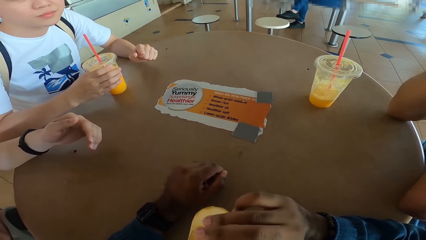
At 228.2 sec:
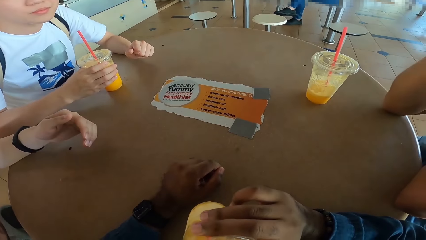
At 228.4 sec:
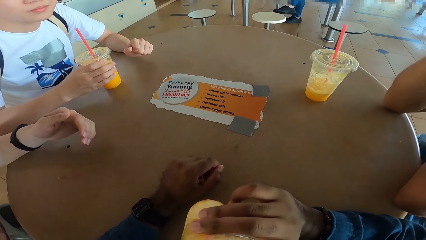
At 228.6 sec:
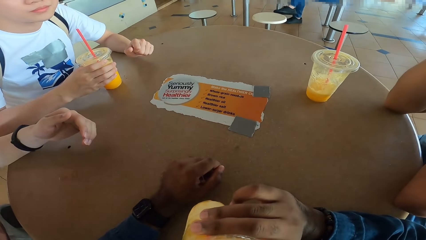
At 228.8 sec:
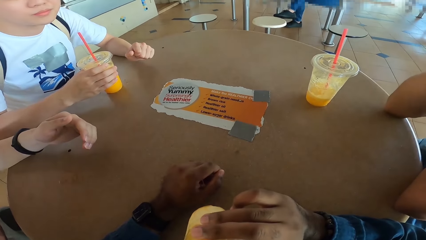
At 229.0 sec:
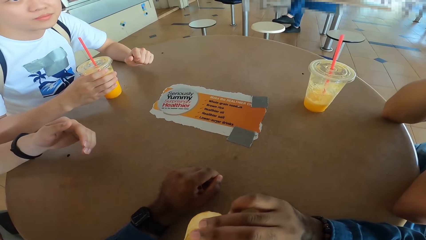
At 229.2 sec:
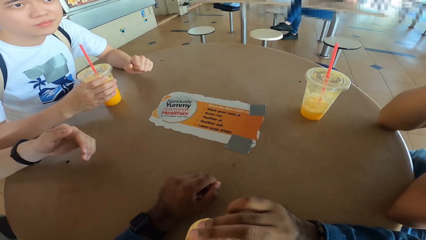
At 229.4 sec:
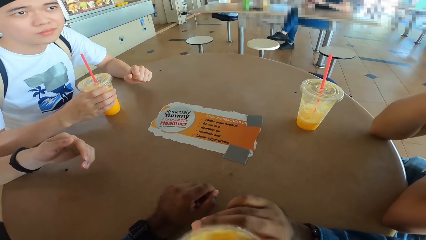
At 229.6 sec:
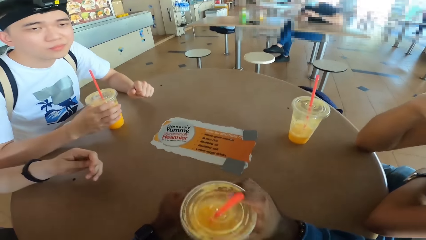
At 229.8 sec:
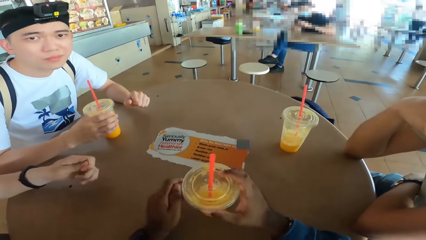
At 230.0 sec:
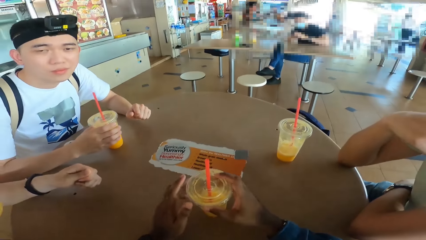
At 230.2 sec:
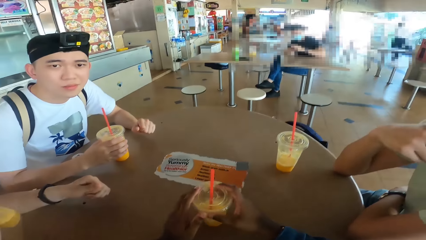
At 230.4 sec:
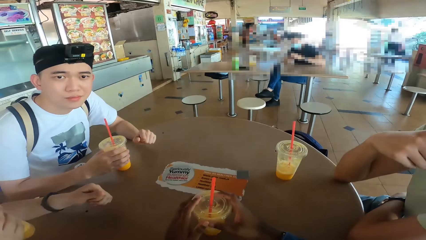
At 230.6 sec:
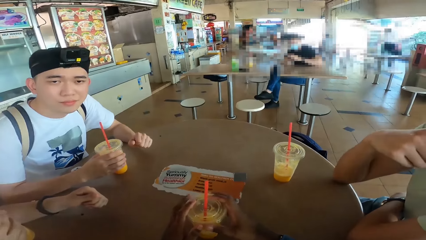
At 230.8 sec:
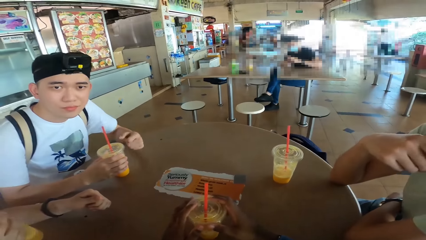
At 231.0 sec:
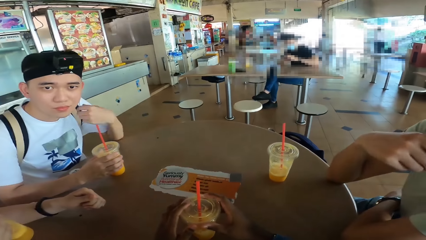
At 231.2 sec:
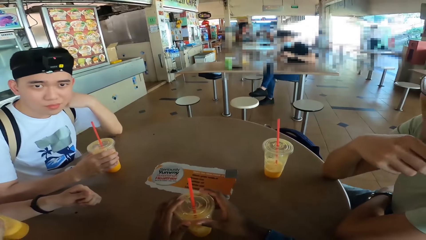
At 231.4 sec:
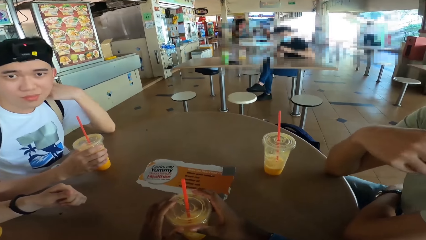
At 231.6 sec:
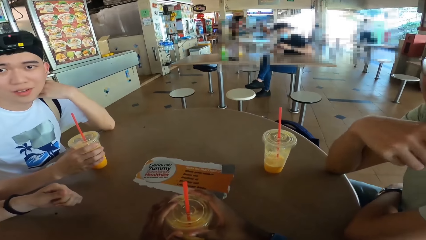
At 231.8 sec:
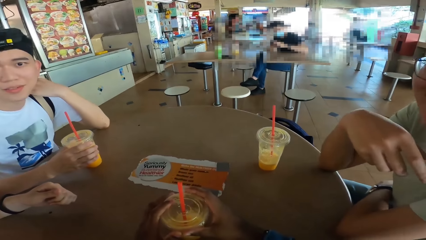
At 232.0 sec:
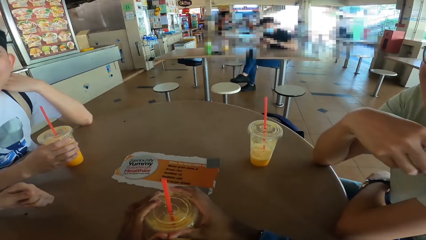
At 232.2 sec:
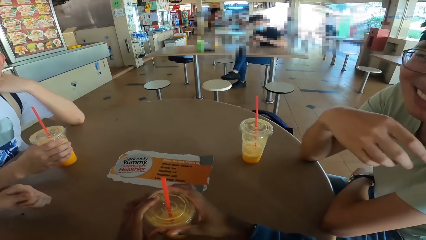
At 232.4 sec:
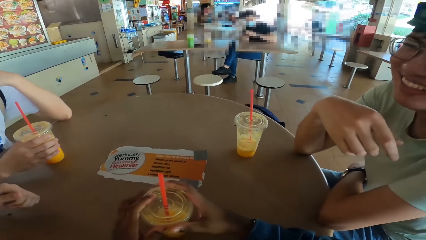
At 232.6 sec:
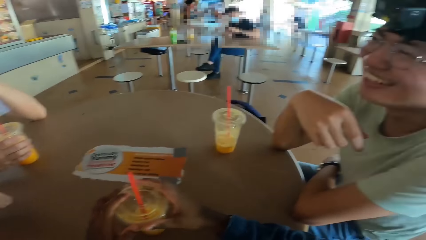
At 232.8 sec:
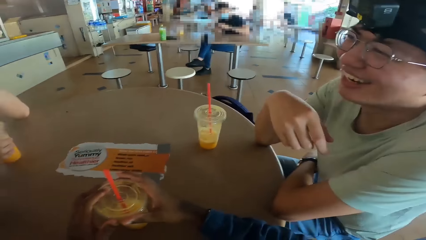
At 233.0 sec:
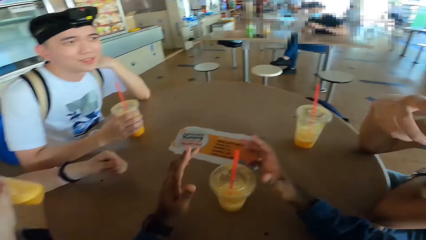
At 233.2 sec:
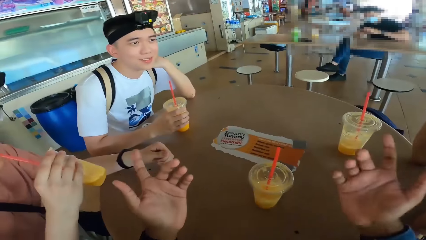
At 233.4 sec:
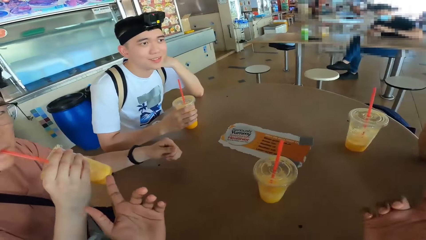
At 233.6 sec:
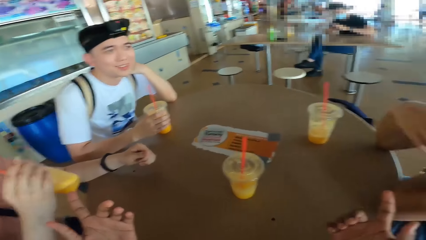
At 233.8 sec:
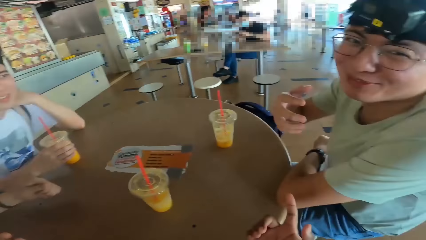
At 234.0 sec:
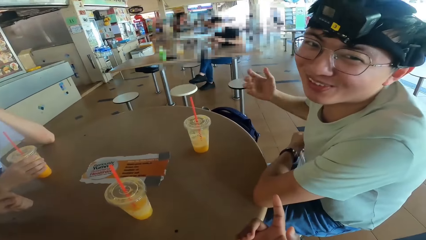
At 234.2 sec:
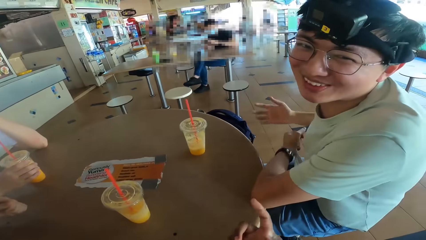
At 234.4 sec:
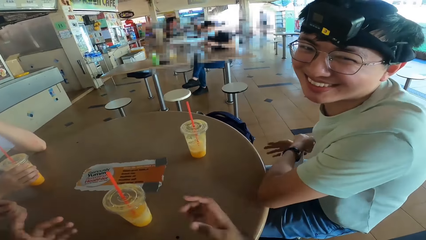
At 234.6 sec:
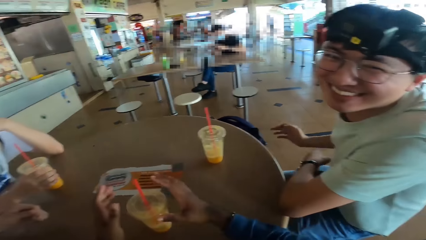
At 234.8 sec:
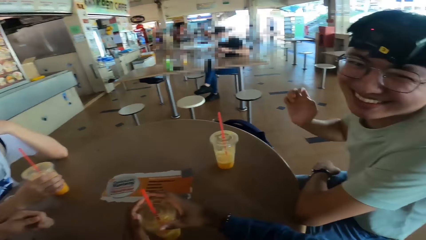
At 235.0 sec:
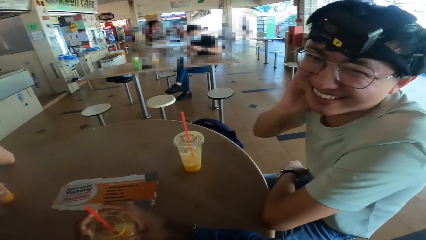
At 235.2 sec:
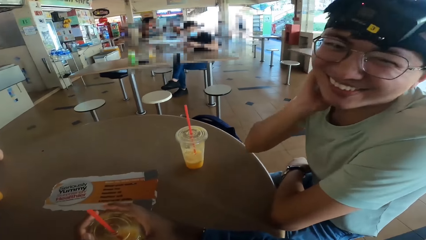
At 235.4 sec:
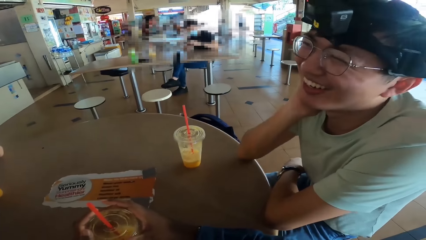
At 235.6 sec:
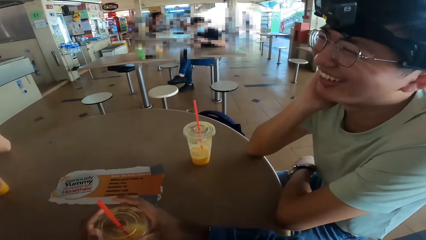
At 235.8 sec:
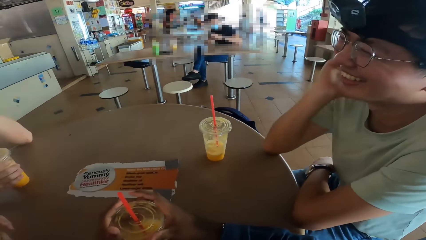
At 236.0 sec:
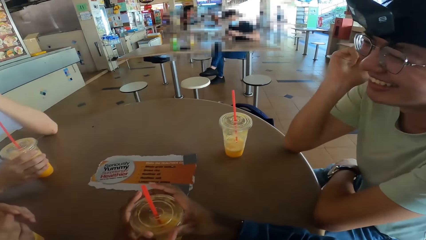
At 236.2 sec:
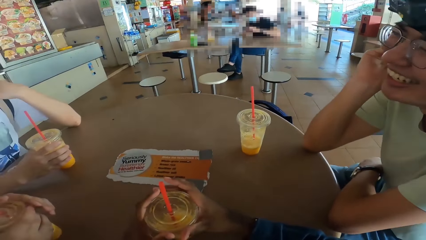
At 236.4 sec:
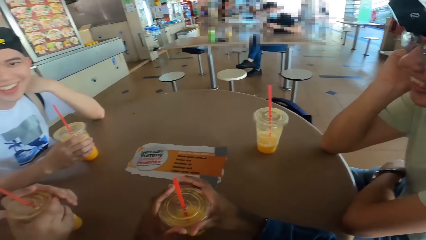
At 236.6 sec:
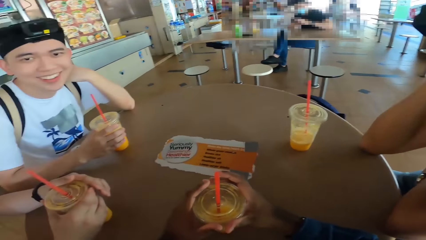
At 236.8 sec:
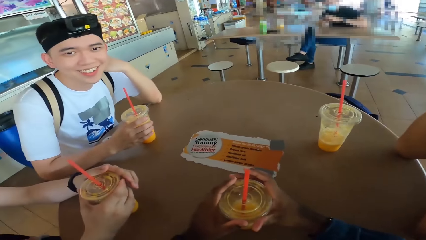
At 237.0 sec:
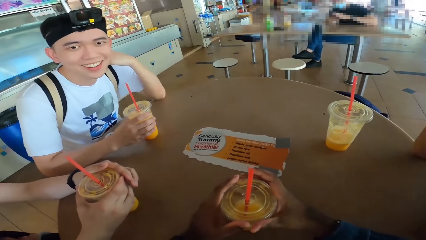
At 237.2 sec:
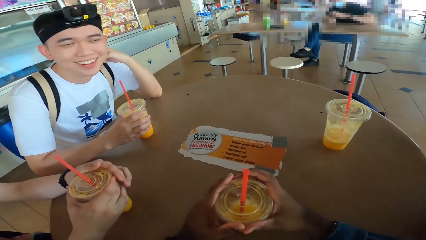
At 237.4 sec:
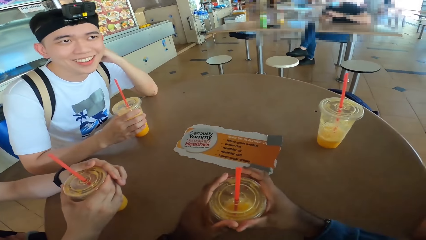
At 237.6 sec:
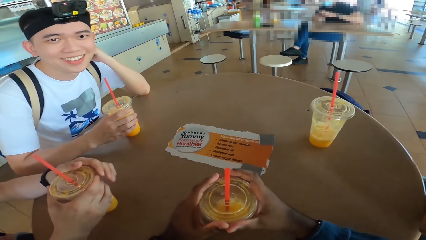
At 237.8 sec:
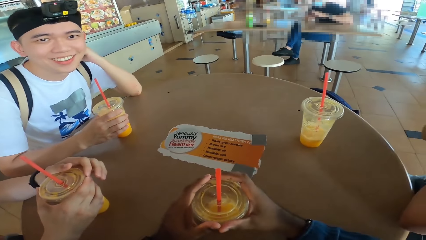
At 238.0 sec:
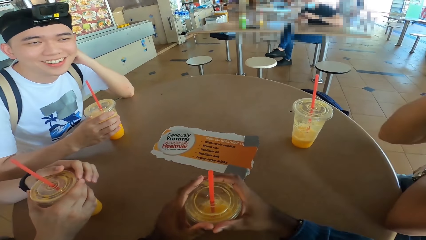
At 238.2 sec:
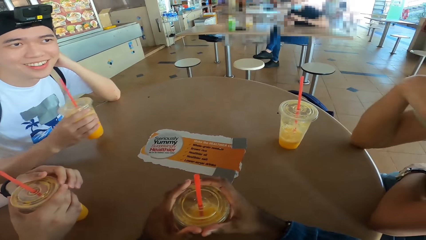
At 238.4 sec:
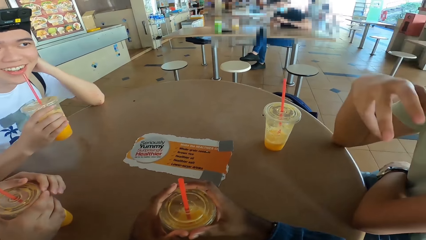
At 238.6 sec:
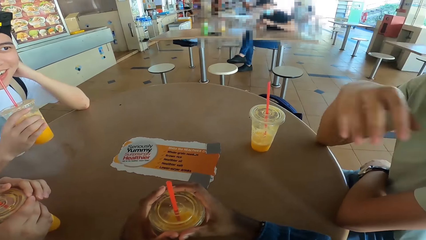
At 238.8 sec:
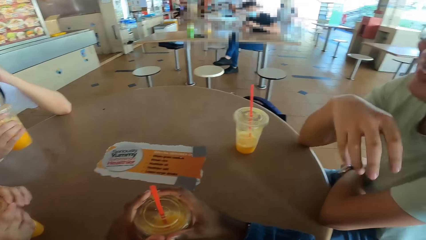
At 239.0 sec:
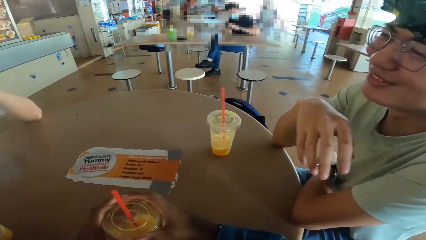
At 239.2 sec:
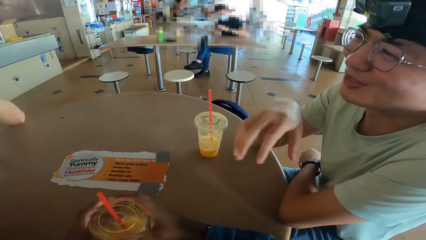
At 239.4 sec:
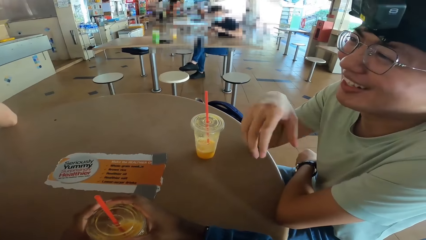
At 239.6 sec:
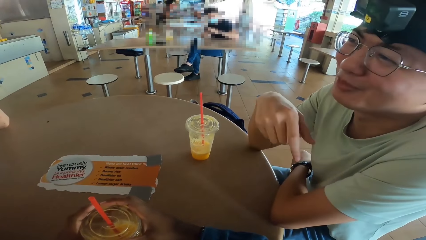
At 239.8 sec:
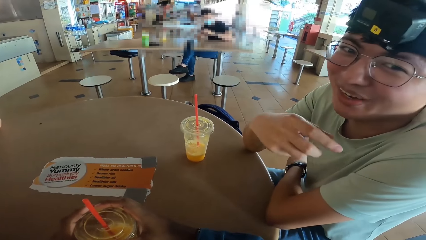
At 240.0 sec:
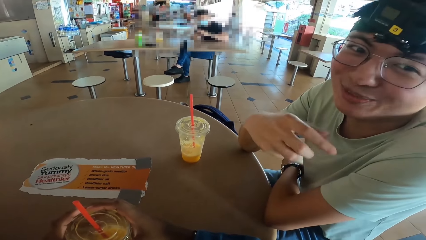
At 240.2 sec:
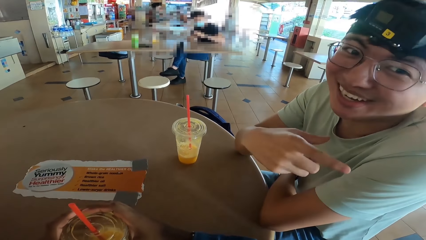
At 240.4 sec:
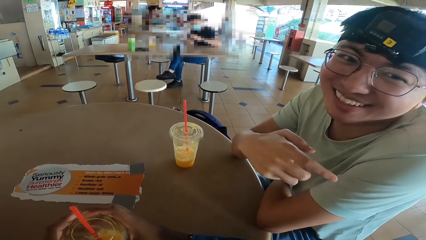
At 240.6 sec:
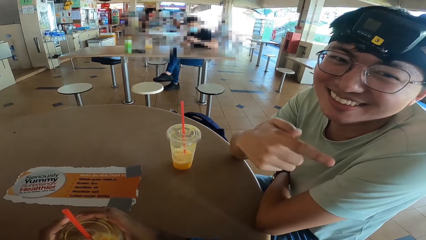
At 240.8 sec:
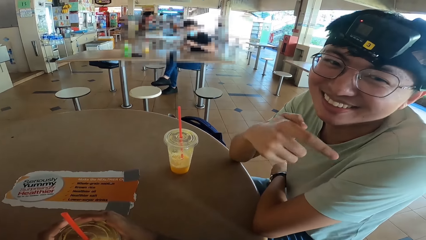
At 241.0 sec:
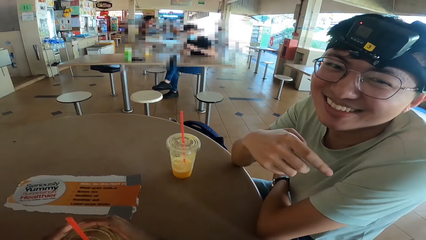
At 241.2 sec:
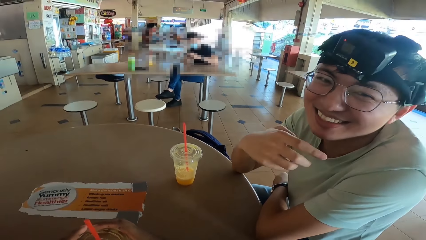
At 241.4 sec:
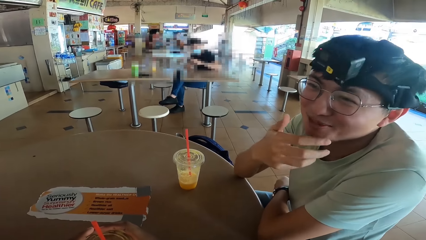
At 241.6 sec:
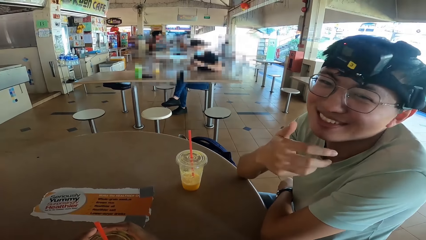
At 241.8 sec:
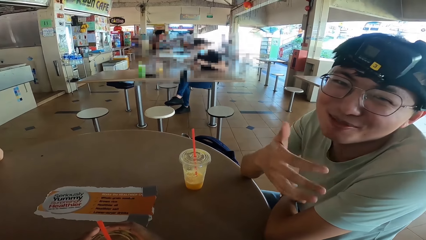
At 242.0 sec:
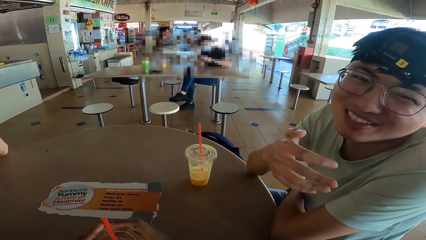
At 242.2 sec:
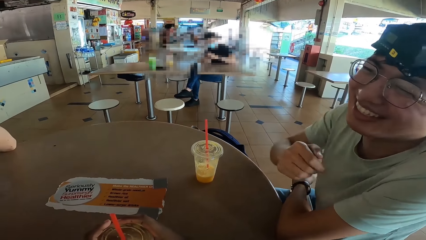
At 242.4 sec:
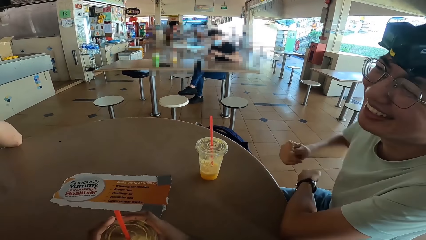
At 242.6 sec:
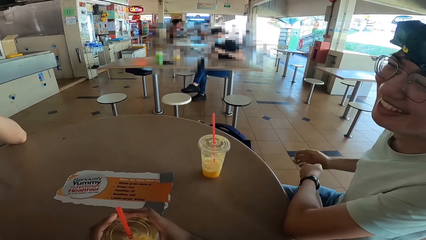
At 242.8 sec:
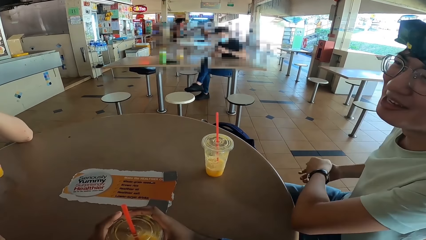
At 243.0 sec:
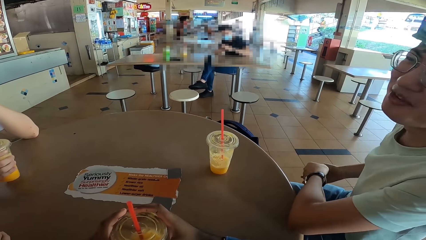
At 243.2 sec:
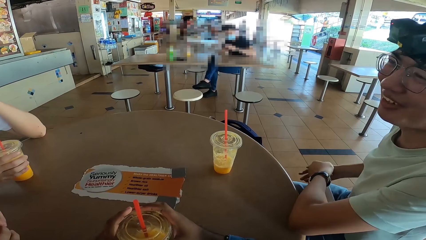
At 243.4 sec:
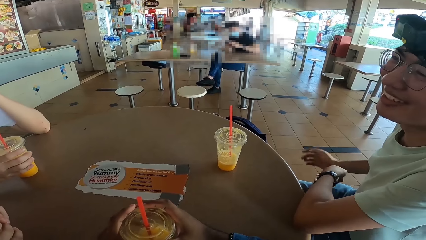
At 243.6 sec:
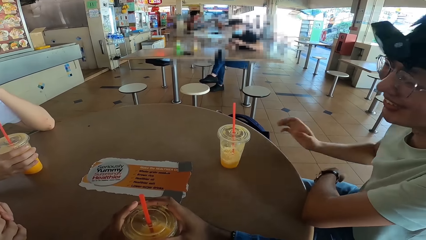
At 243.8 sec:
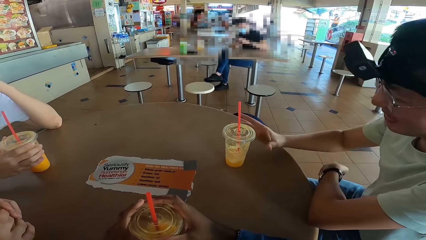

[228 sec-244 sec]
A man places a juice can on the table. Another man sips juice. The camera wearer sips juice and places the juice can on the table. They converse with the first man. A third man sips juice. The first man converses with the camera wearer.
